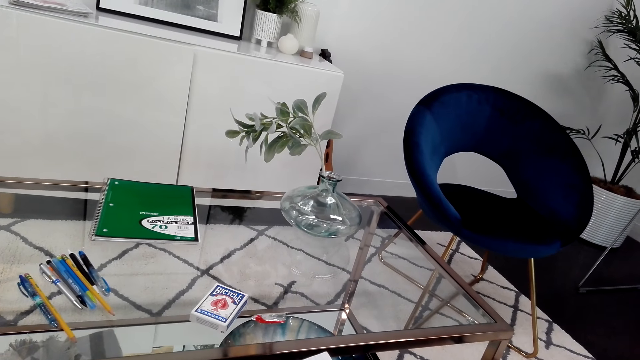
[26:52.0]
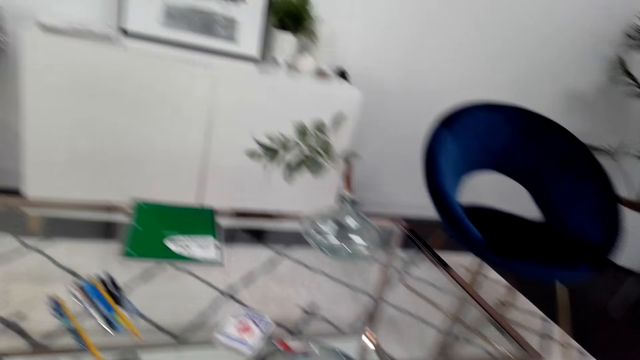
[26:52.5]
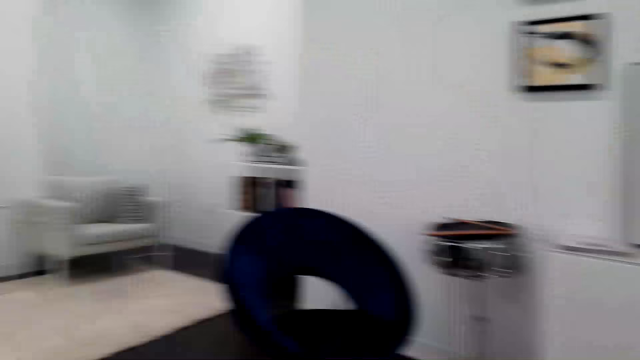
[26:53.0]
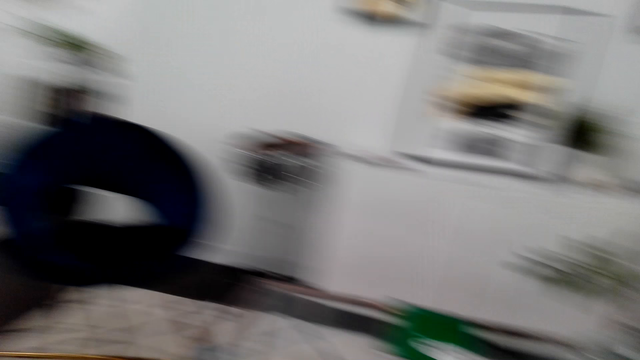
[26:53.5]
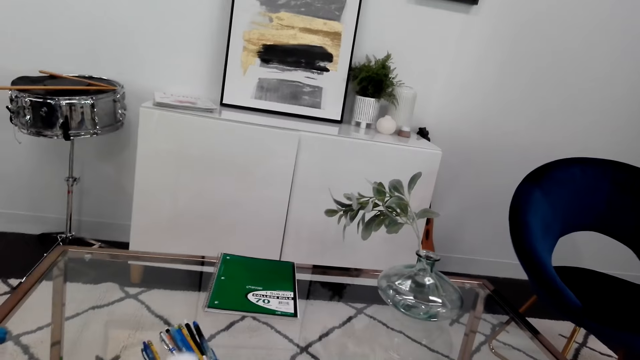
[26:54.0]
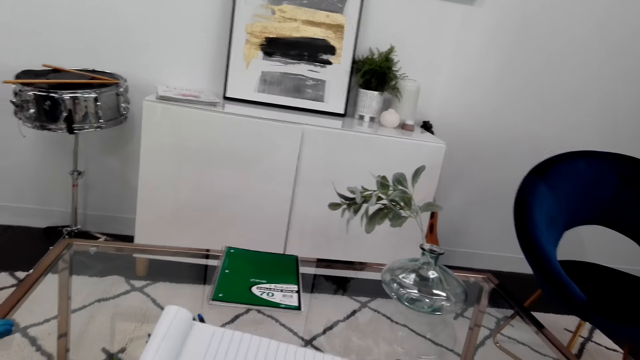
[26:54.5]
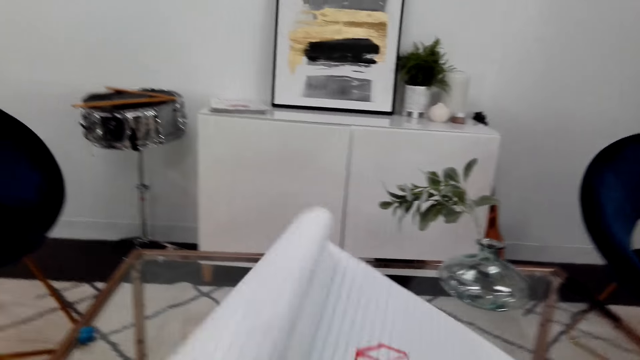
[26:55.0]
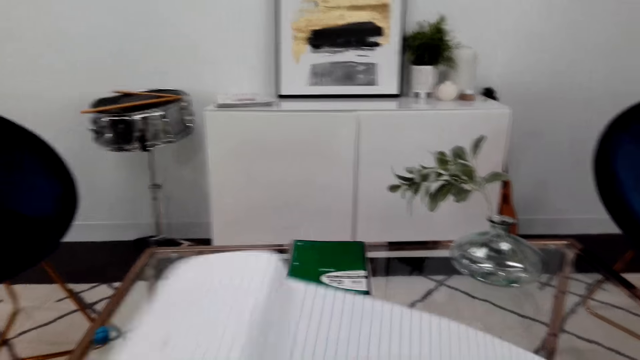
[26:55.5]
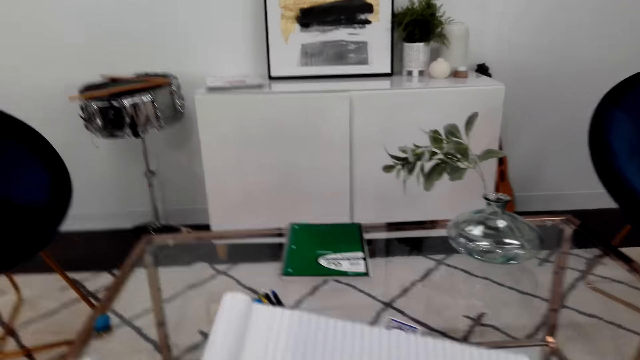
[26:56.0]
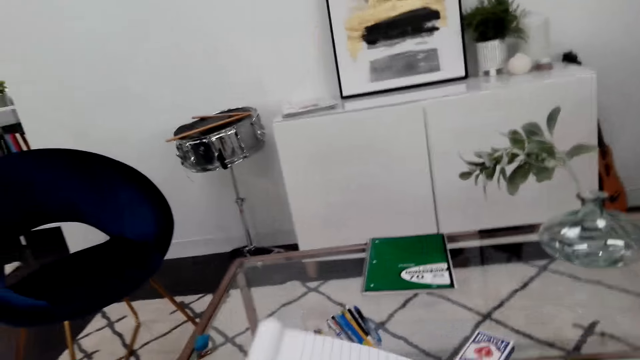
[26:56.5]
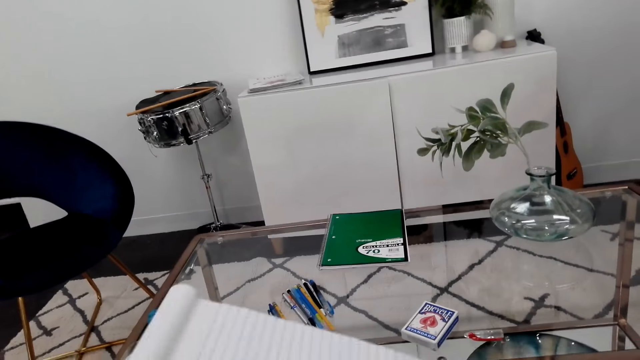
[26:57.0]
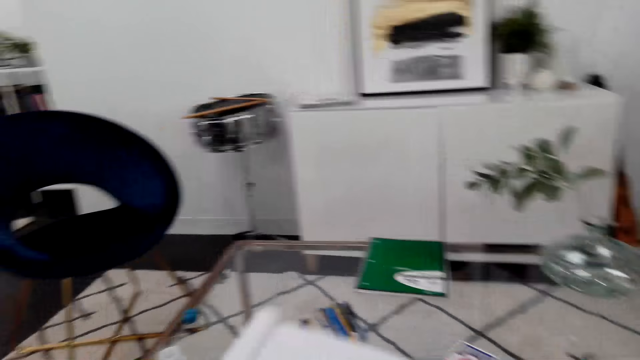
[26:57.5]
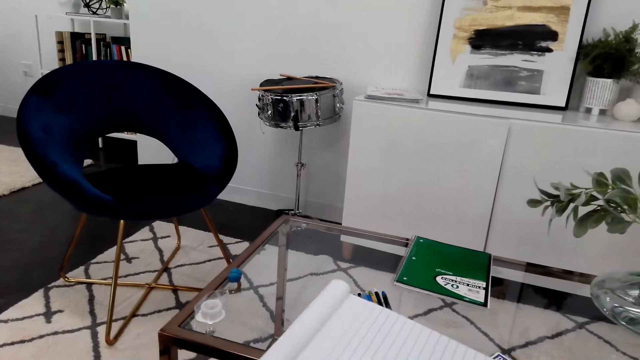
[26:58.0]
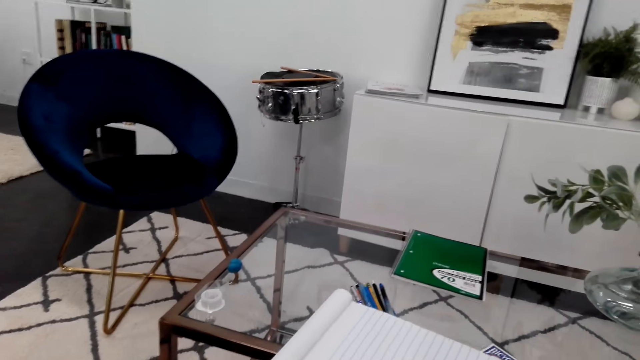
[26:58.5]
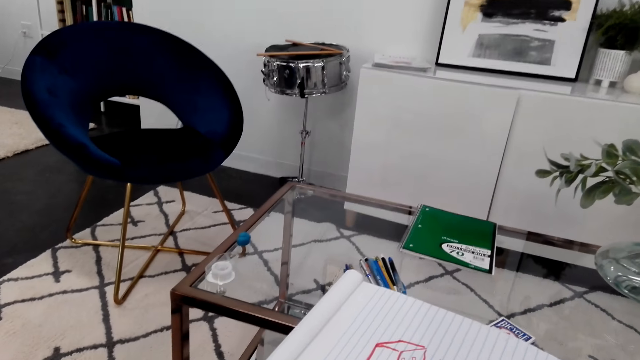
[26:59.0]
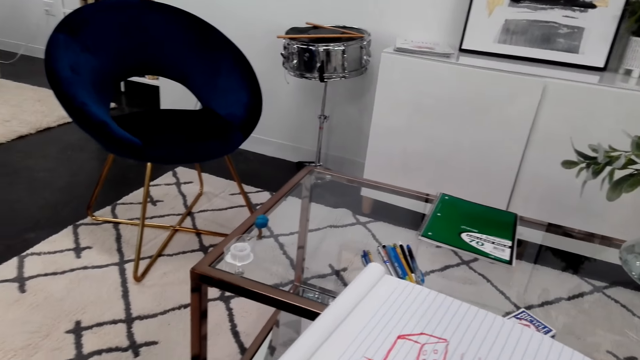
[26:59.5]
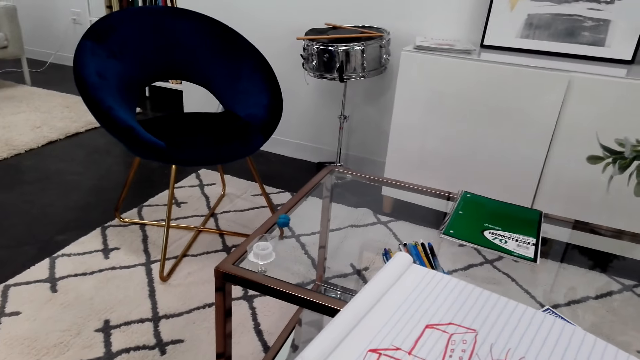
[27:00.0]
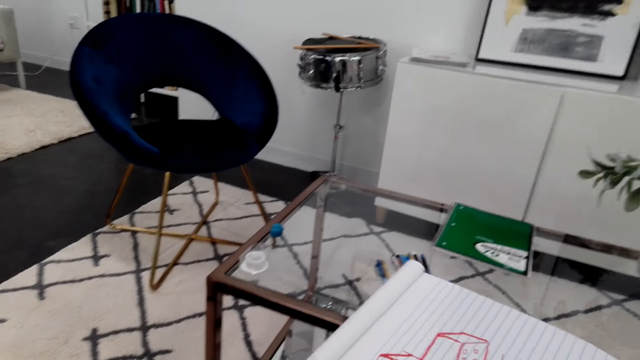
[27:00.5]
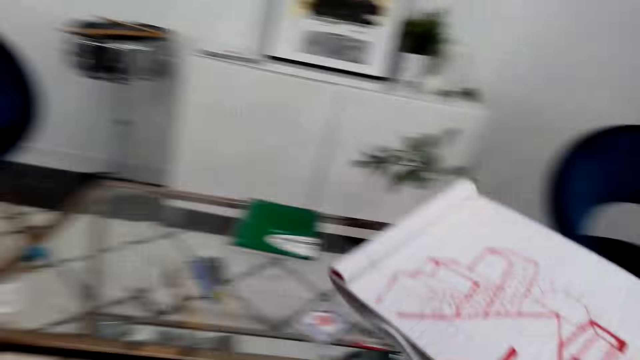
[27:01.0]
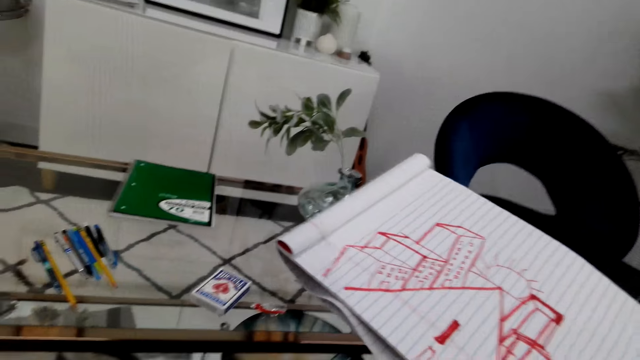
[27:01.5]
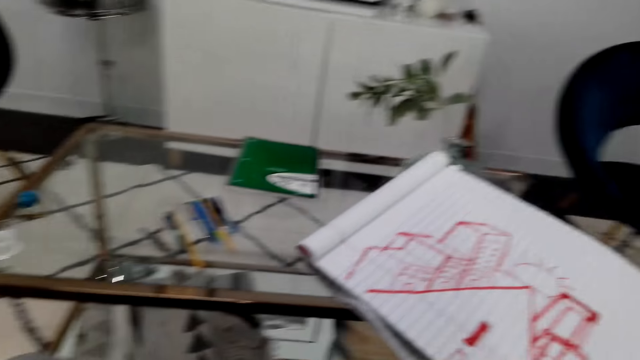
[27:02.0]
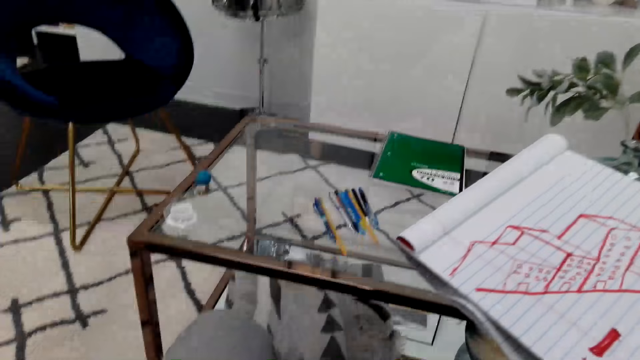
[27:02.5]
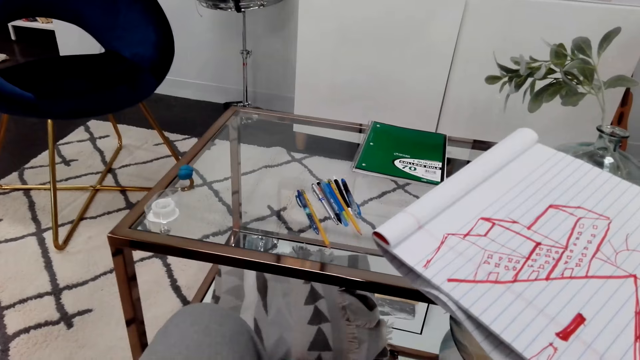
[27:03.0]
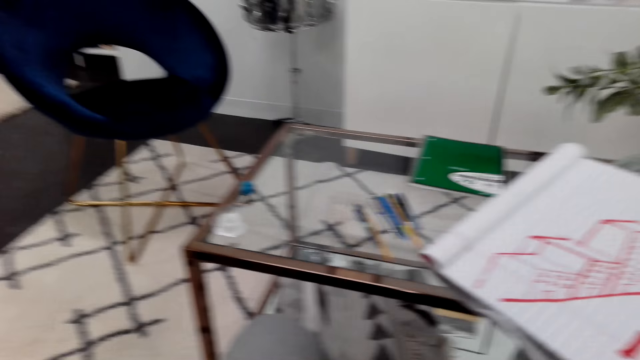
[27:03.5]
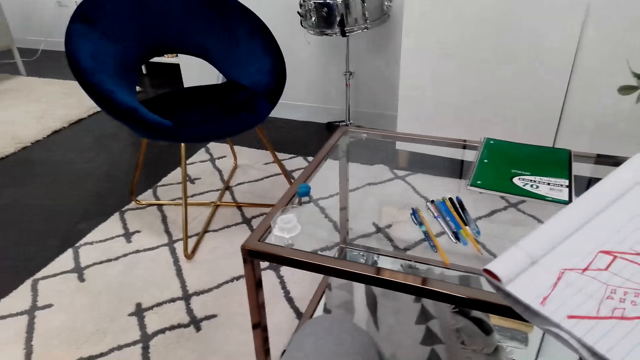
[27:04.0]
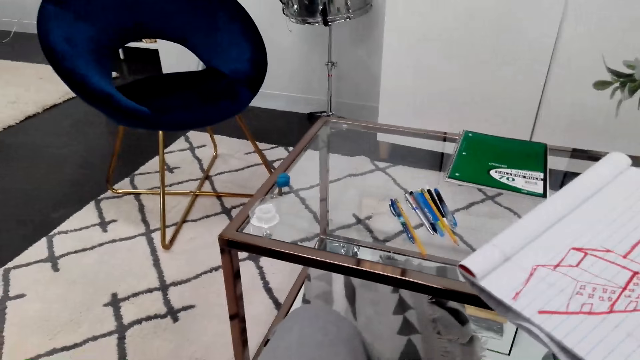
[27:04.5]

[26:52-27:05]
The camera wearer folds the book. He moves the book. He holds the book in his hand.

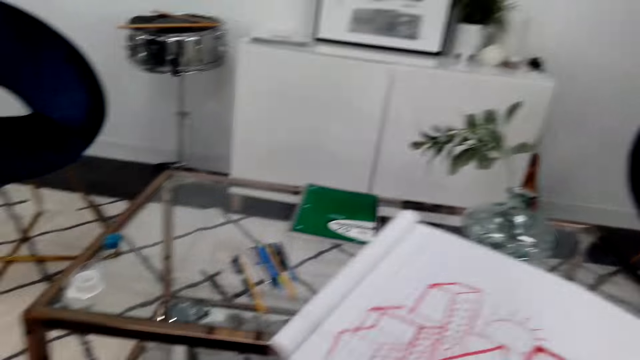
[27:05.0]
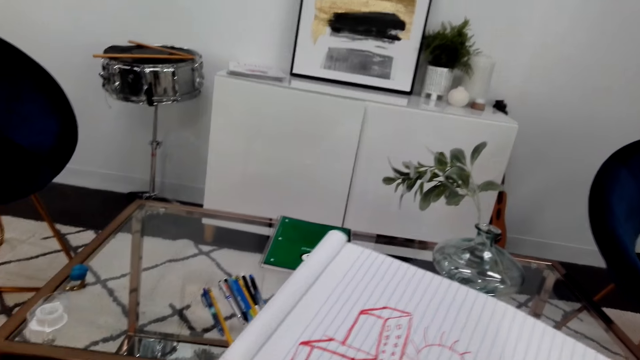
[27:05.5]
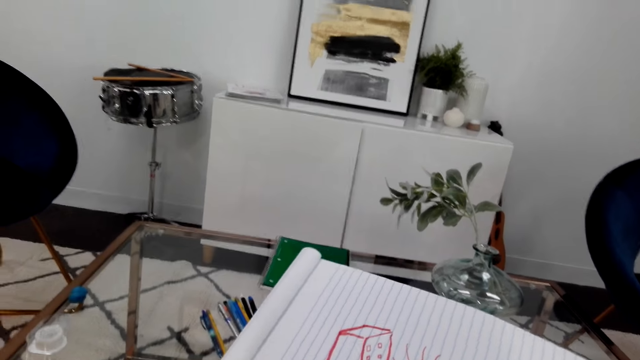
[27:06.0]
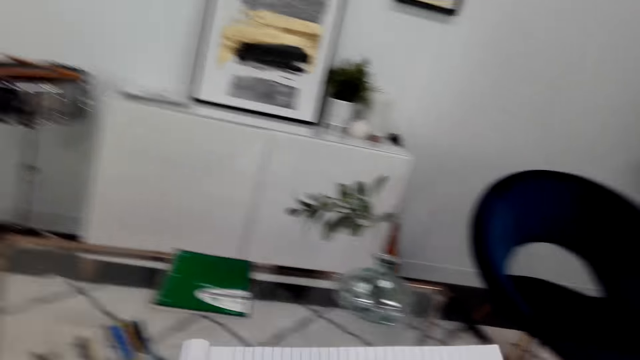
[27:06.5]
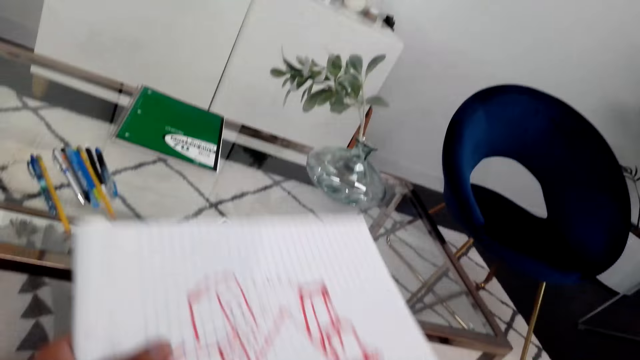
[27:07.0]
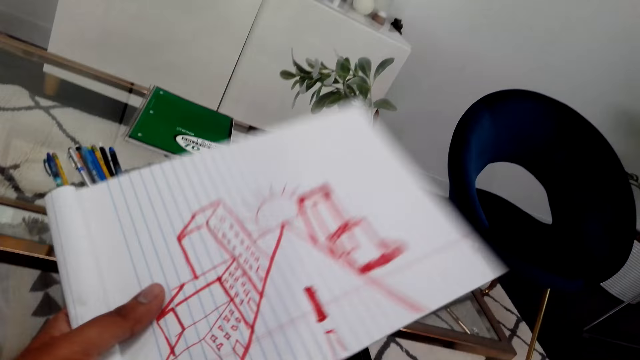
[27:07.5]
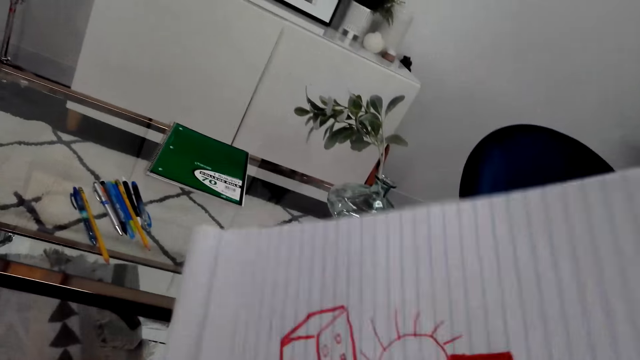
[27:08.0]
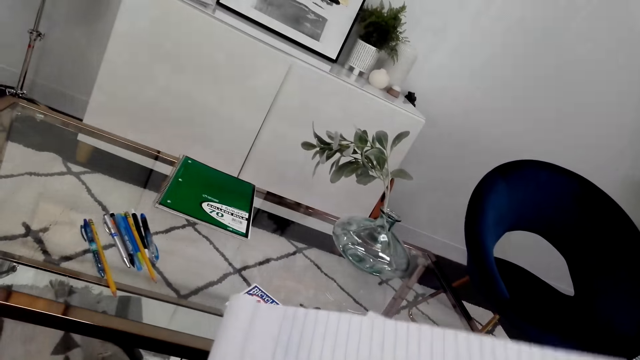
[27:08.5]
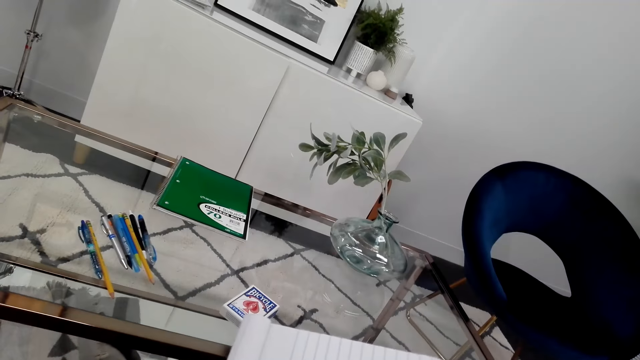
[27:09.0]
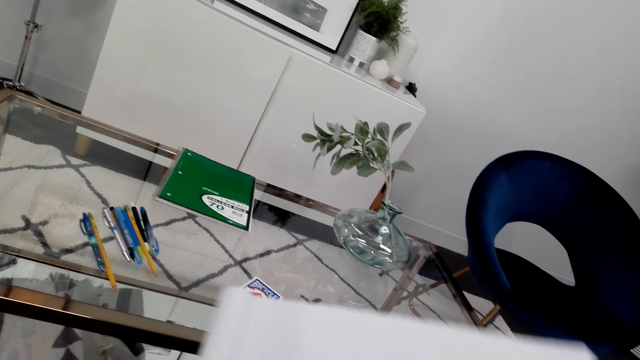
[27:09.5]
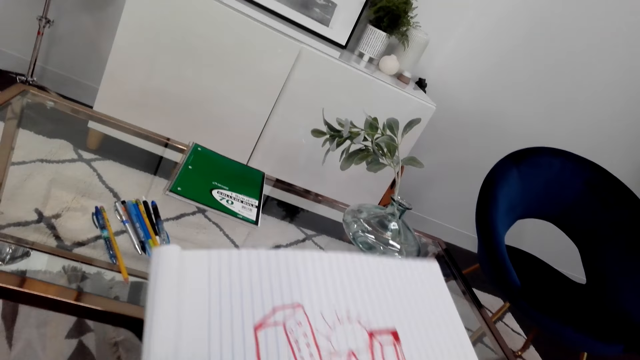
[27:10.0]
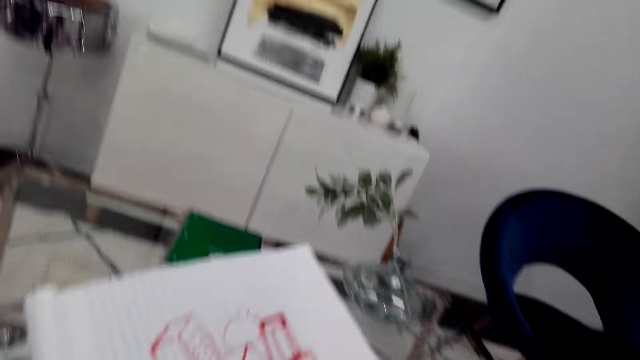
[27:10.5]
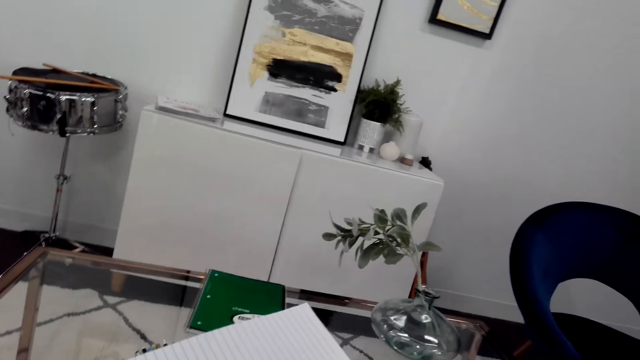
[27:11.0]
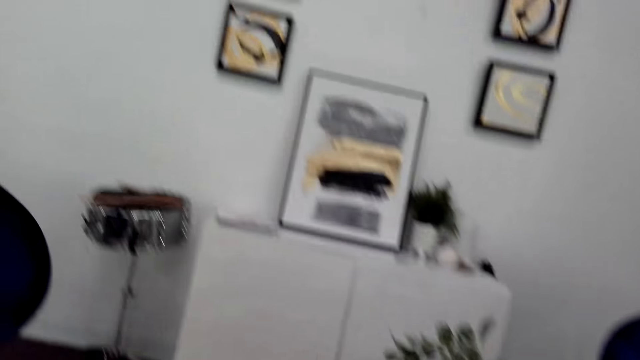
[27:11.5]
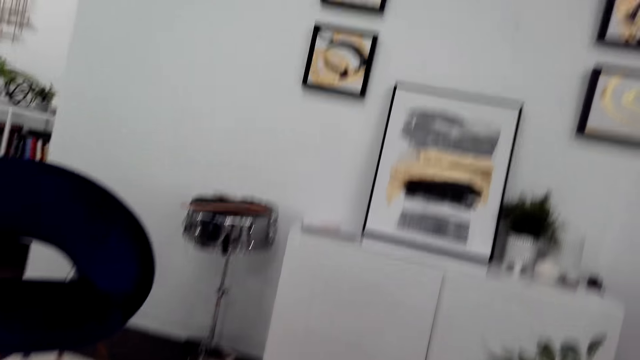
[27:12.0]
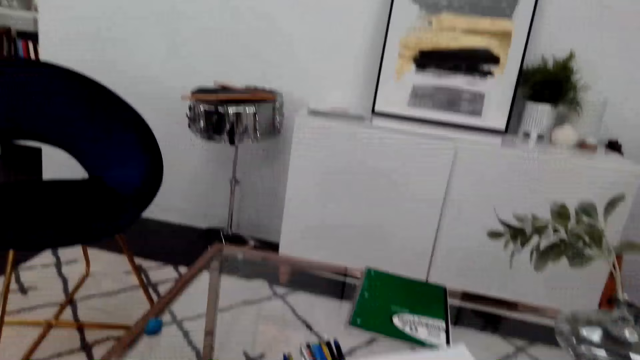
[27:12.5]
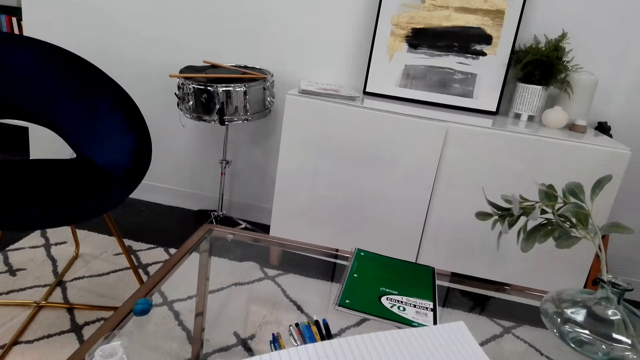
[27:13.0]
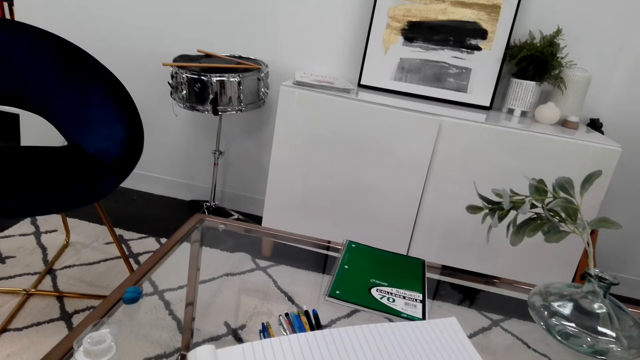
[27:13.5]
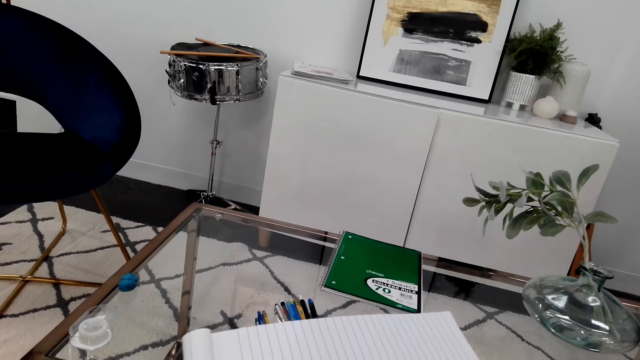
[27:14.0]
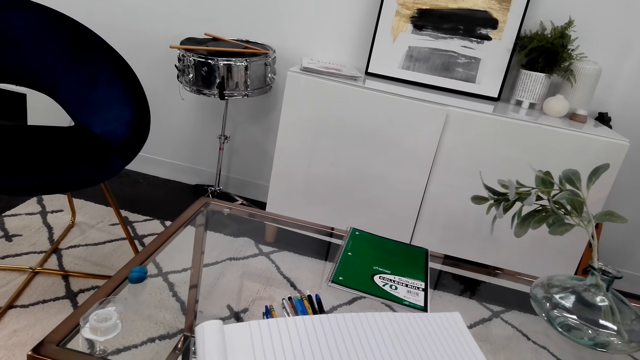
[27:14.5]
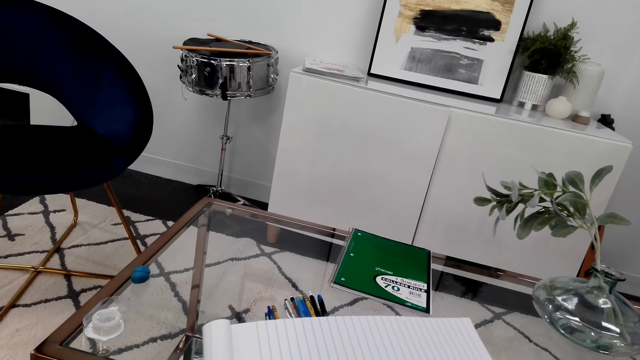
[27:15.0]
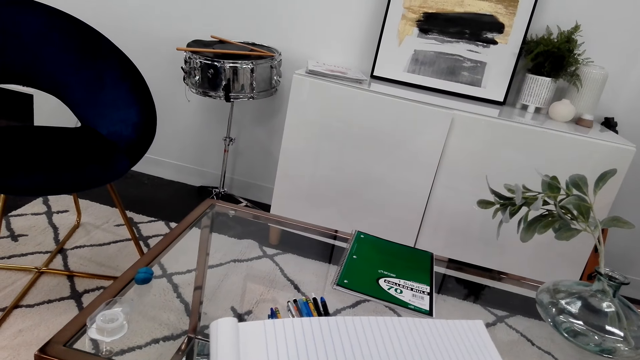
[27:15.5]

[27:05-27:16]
The camera wearer looks around. They pick up a call.
